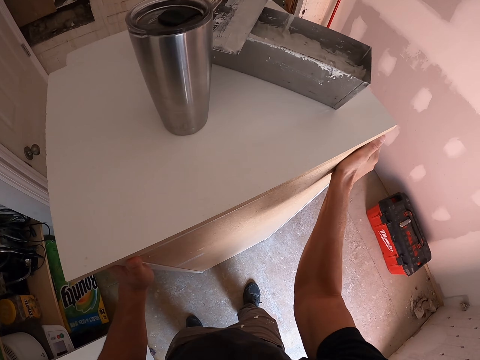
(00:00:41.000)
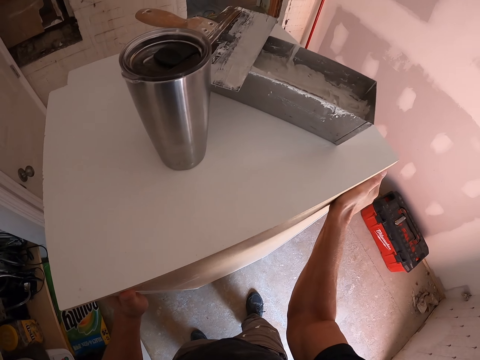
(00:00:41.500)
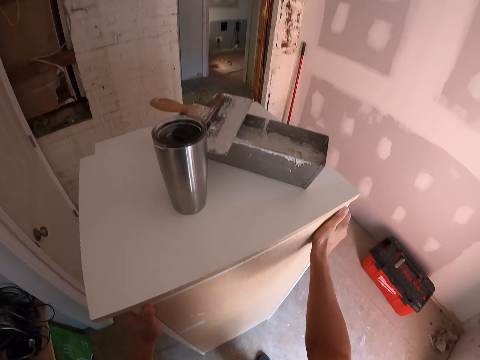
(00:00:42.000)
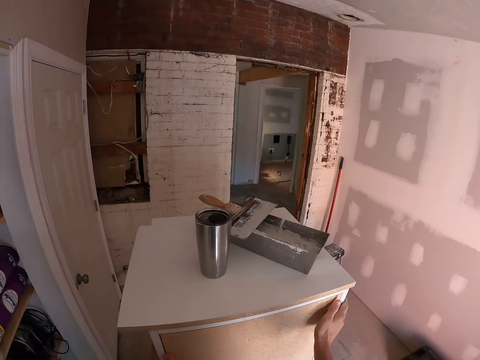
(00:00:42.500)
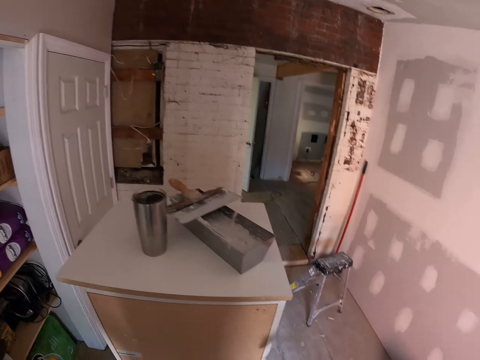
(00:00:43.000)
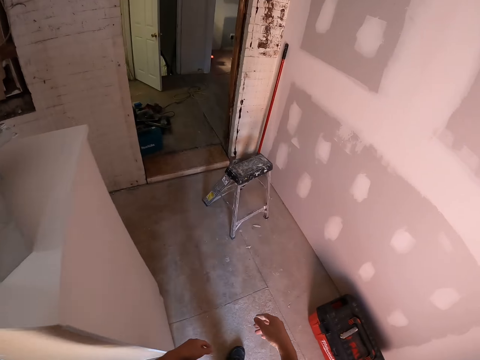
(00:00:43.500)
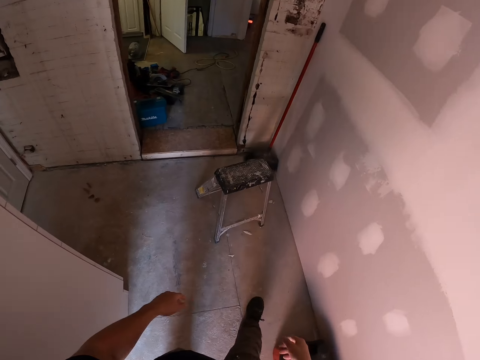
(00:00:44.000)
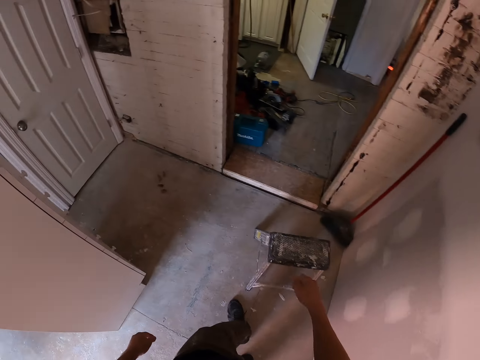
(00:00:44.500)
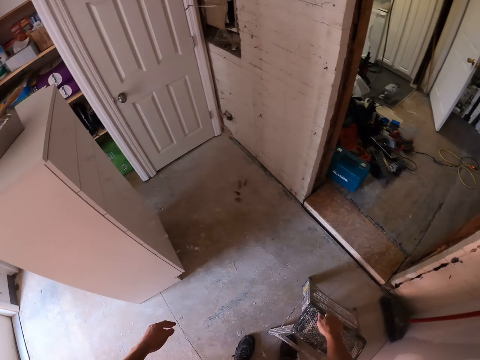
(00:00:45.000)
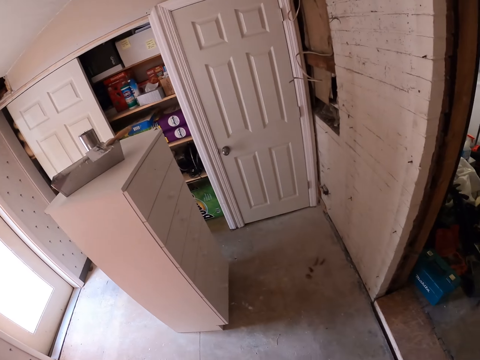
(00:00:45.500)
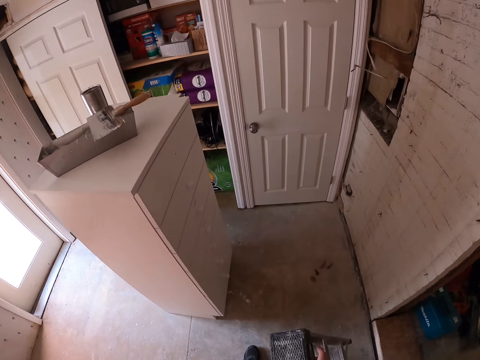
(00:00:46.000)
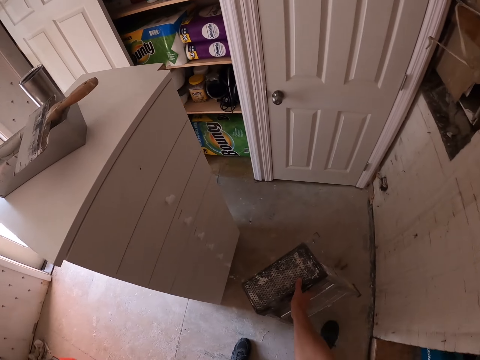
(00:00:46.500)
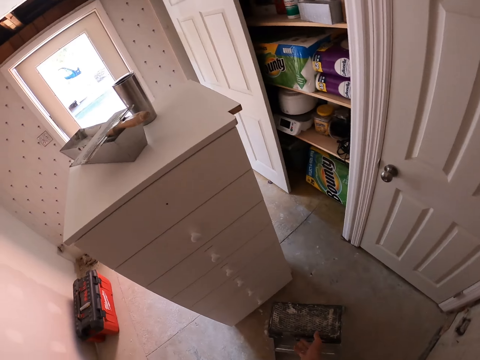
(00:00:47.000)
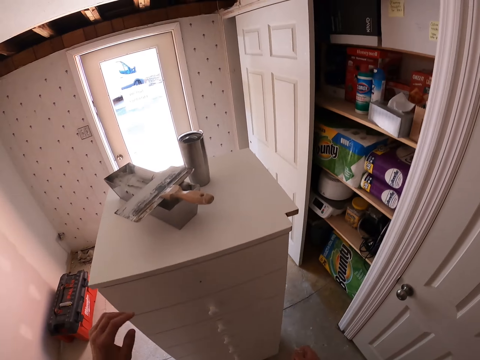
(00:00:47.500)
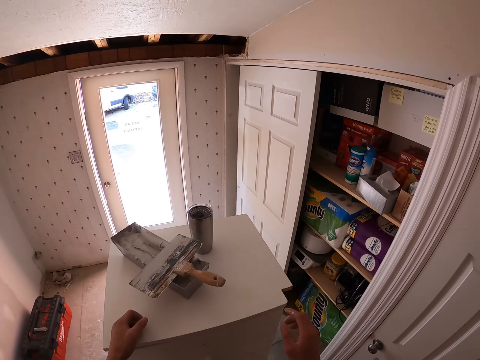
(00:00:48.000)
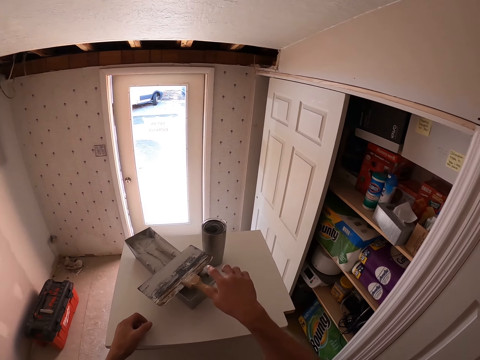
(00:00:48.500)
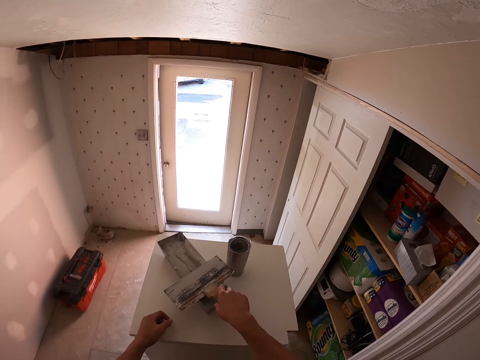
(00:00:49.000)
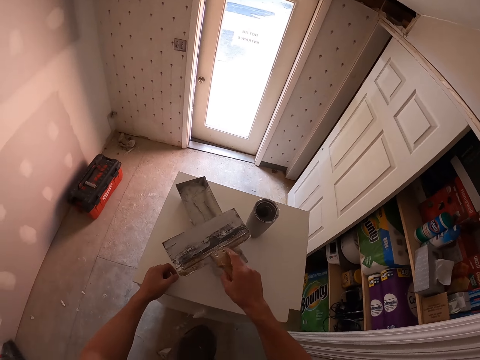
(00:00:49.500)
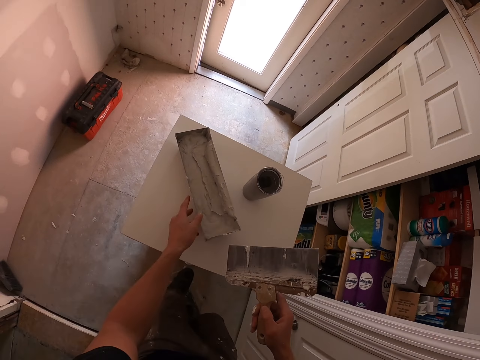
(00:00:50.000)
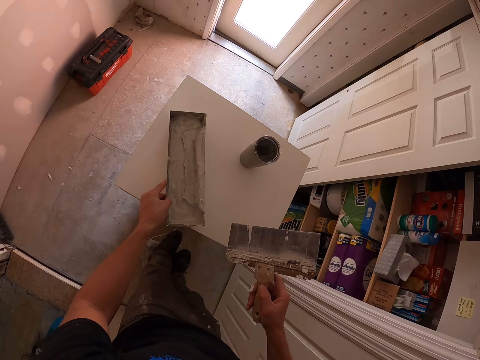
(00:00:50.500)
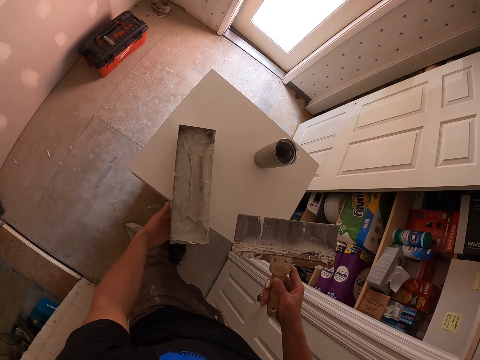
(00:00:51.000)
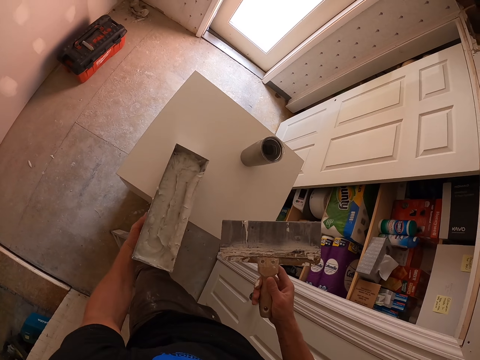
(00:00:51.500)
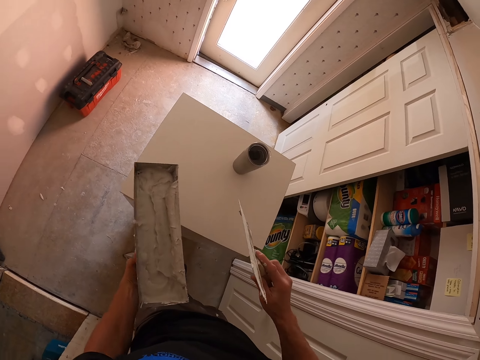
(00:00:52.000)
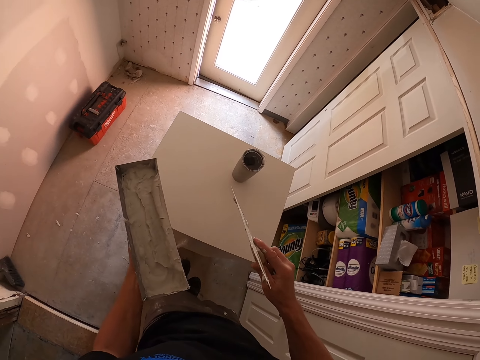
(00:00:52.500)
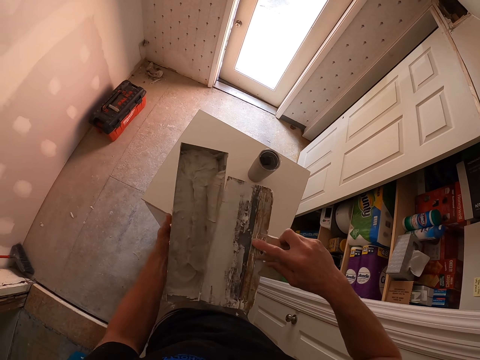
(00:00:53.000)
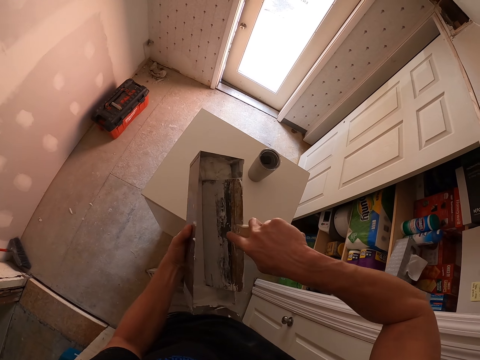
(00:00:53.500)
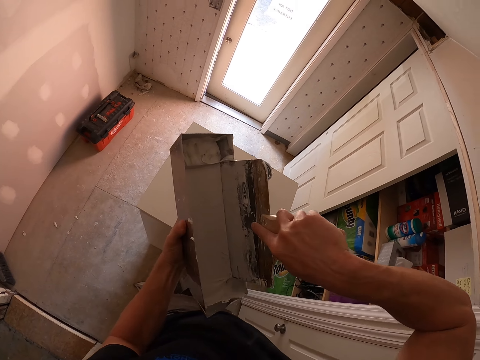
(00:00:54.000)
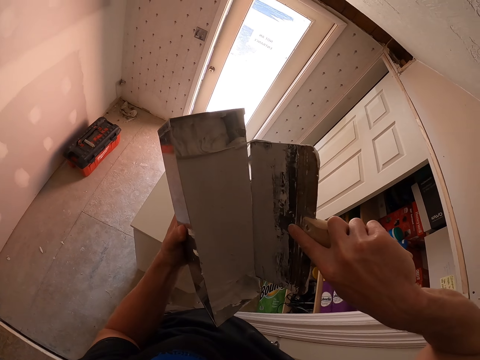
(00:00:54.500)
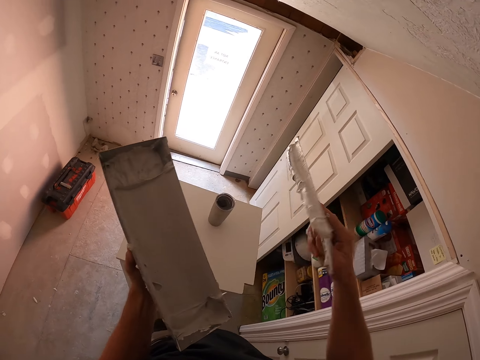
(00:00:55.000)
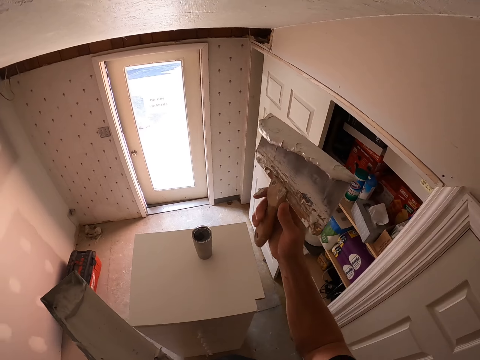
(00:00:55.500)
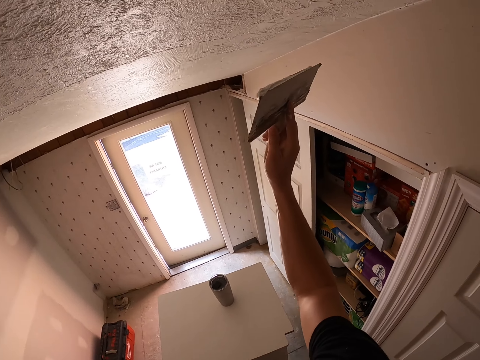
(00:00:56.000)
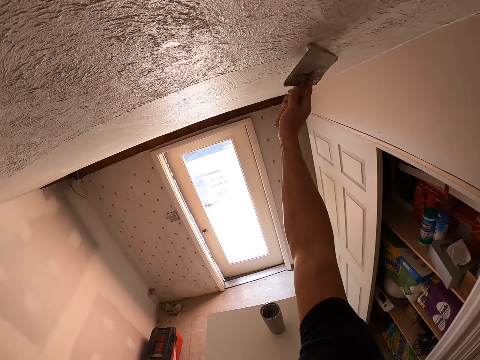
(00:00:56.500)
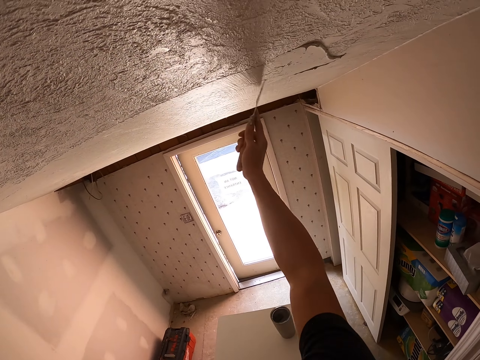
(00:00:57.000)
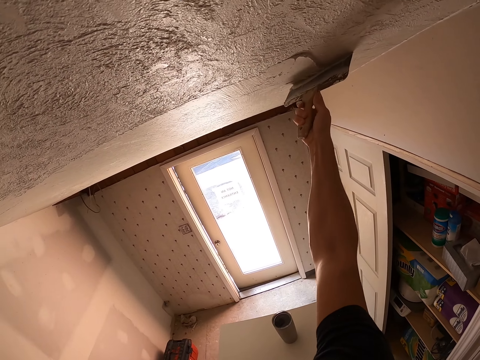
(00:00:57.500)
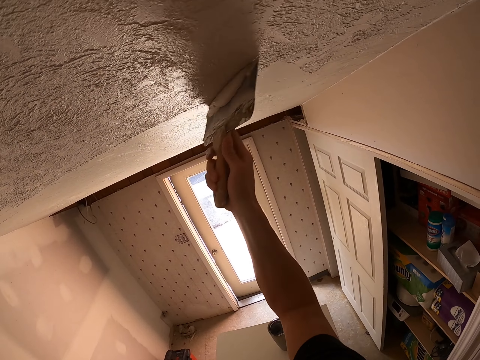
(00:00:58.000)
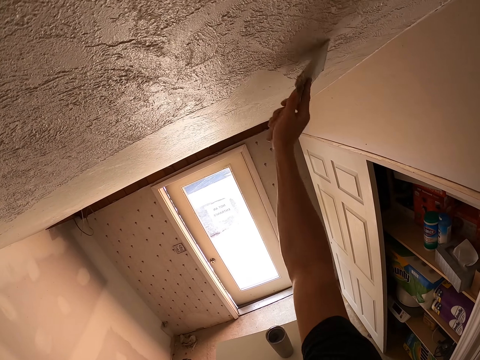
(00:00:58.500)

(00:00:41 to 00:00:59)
The camera wearer moves the board. They move around the room. They pick up a stool from the floor. They put the stool near the cabinet. They walk around. They climb the stool. They pick up the paintbrush. They push the aluminum bowl or paint container near. They lift the paint container. They dip the paintbrush in the paint container. They apply the color to the ceiling or wall.

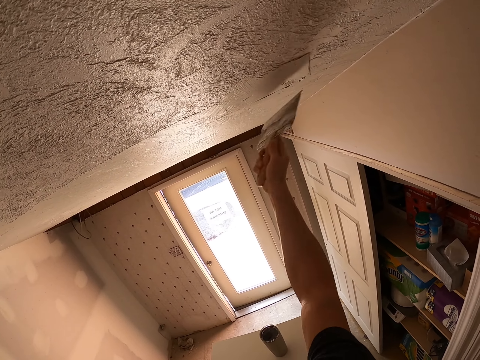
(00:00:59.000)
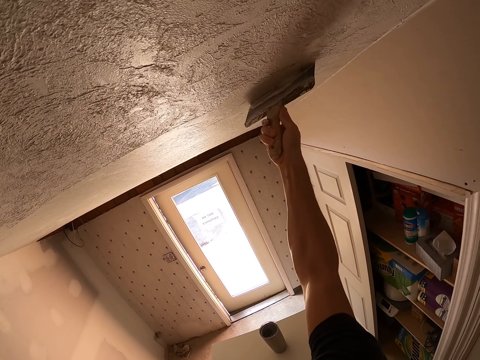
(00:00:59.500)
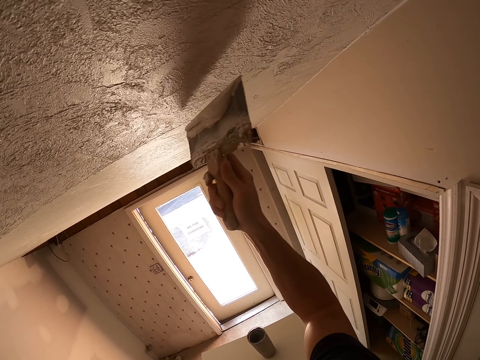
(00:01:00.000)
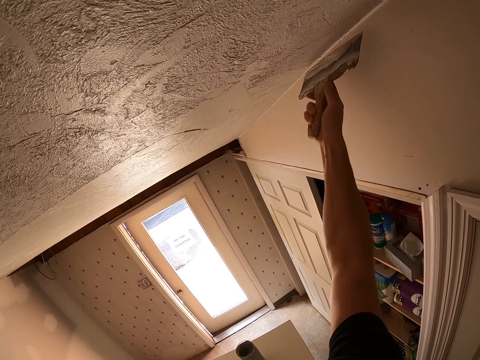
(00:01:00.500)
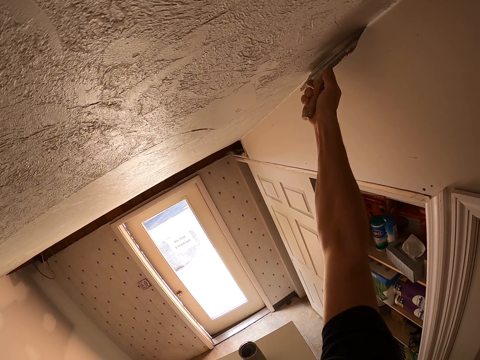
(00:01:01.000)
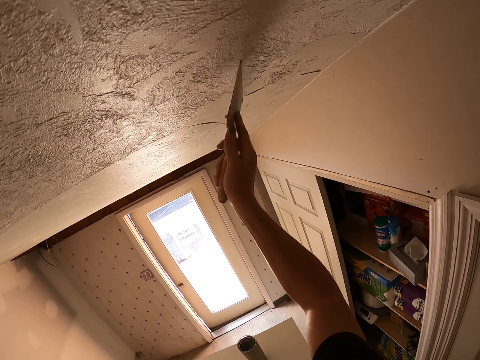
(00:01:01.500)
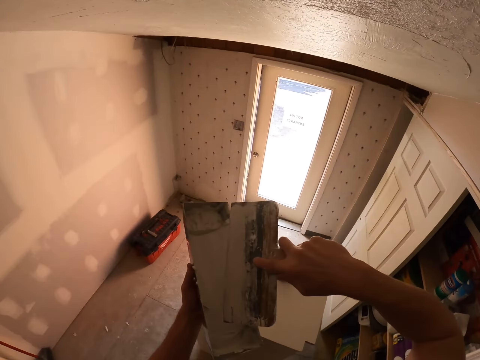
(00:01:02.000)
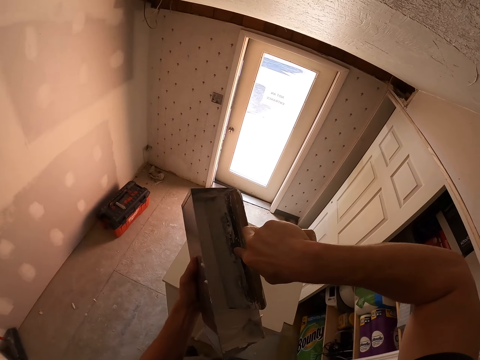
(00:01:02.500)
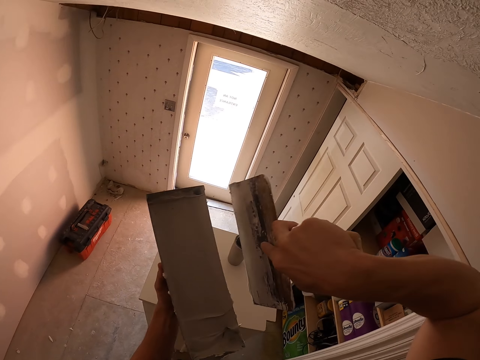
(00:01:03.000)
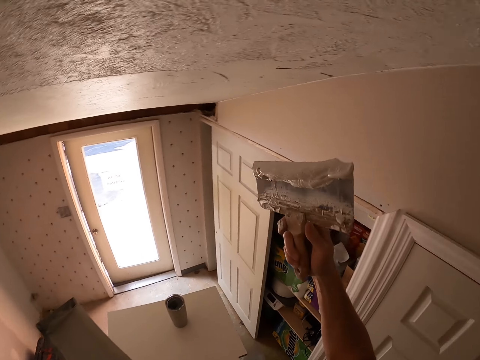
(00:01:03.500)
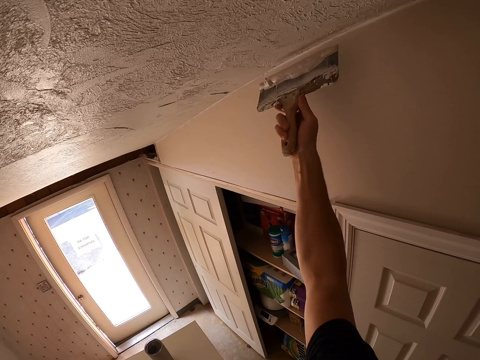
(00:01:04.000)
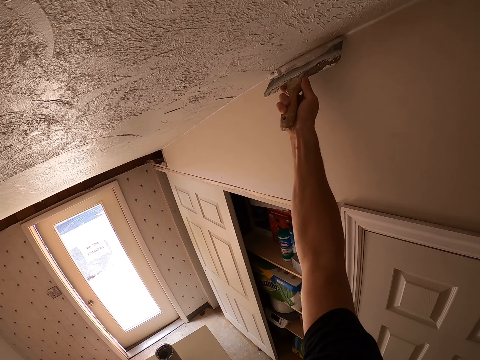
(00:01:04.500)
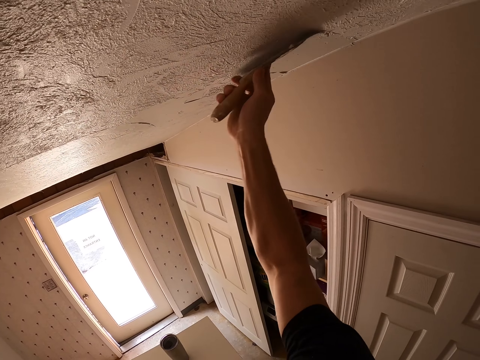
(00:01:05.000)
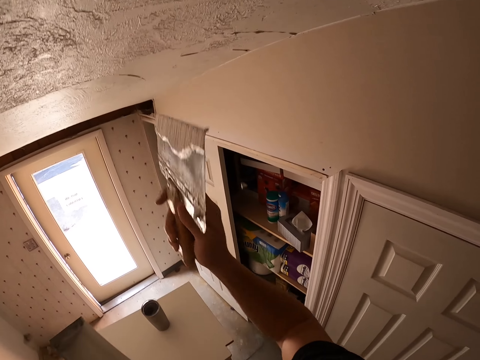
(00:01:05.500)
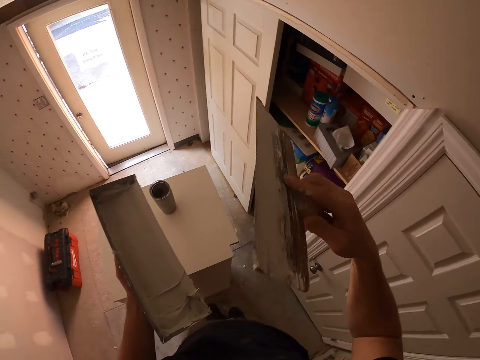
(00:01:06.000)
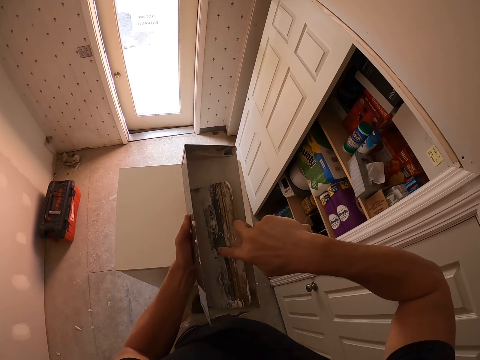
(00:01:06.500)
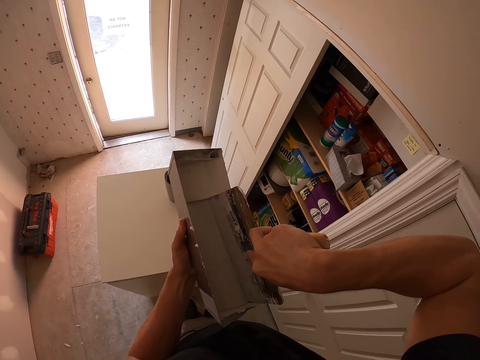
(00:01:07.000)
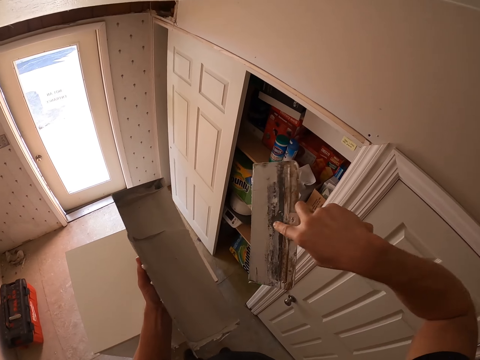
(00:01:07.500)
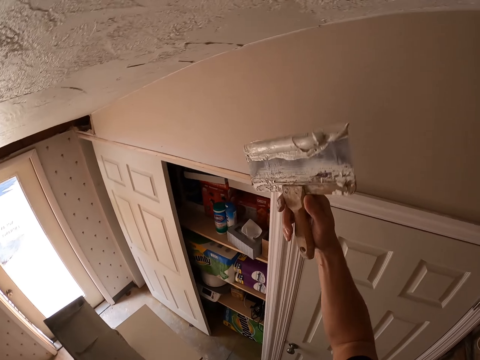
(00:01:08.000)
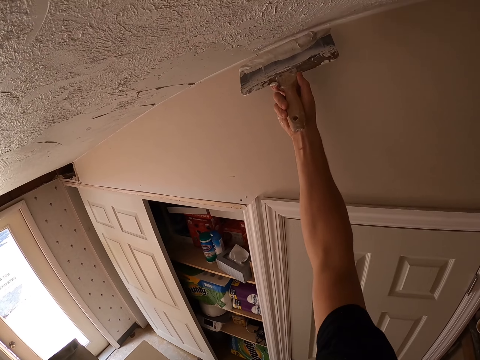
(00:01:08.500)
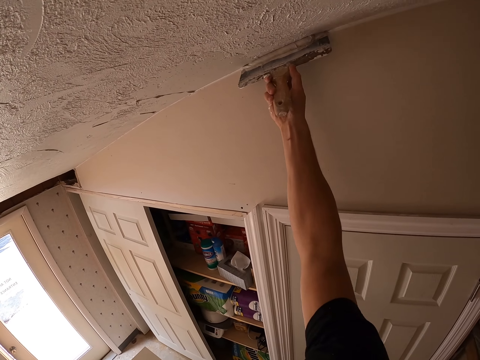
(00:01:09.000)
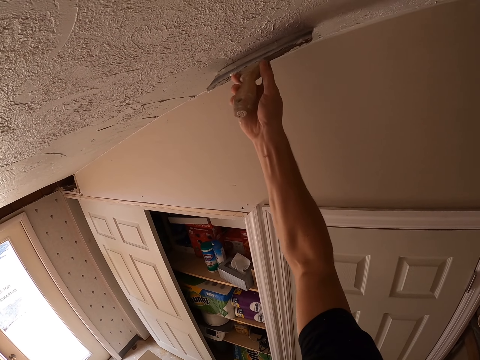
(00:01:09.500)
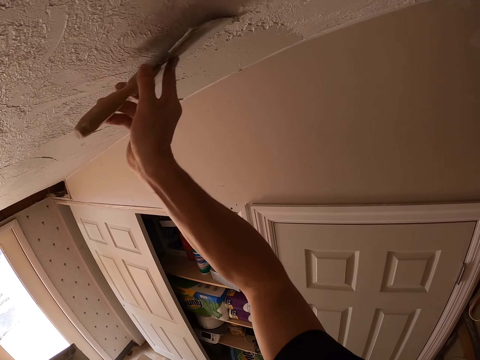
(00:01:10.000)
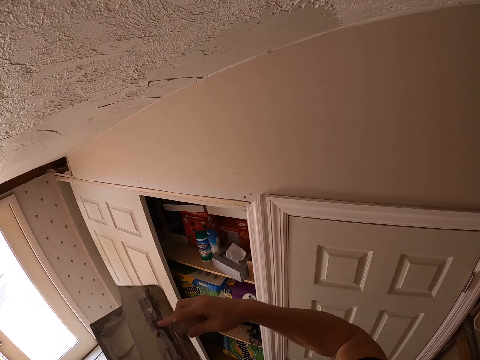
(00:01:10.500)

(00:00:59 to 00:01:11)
The camera wearer dips the paintbrush in the paint container. They paint the wall. They dip the paintbrush in the paint container. They paint the wall.
